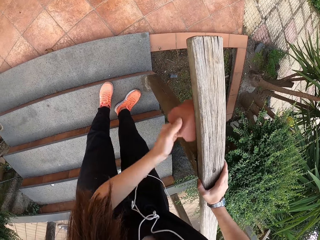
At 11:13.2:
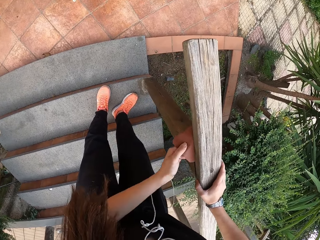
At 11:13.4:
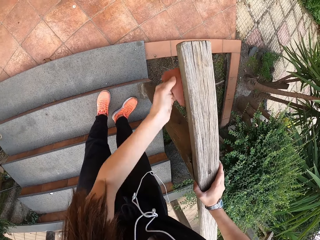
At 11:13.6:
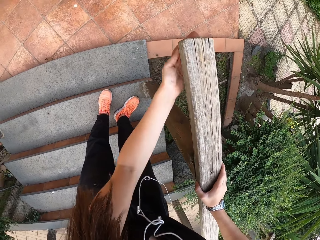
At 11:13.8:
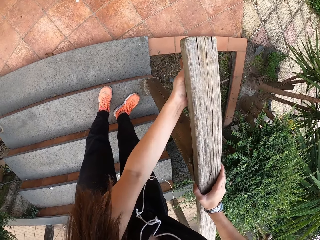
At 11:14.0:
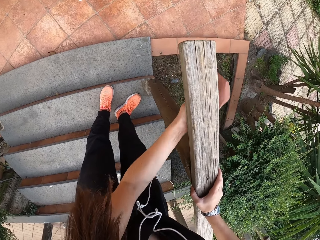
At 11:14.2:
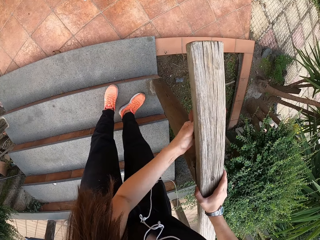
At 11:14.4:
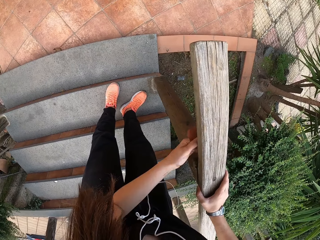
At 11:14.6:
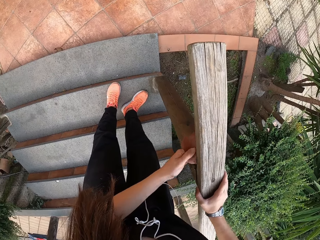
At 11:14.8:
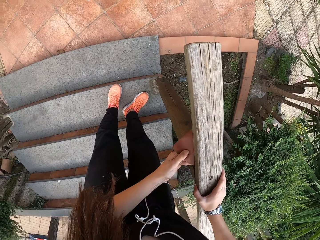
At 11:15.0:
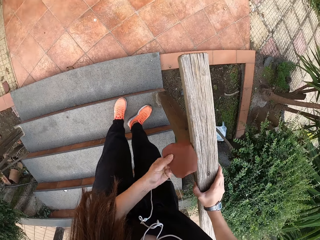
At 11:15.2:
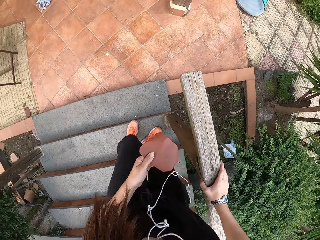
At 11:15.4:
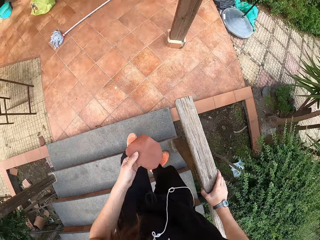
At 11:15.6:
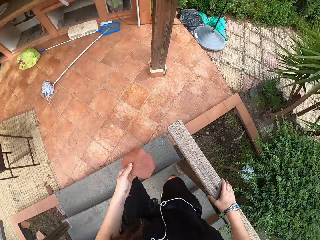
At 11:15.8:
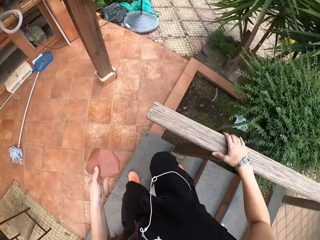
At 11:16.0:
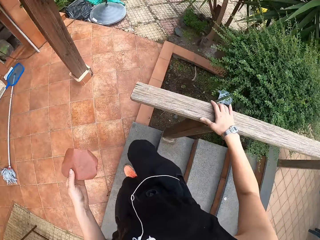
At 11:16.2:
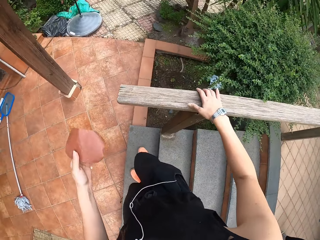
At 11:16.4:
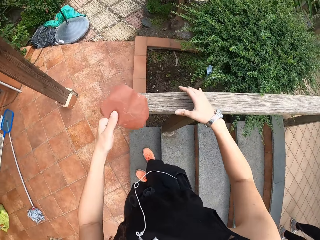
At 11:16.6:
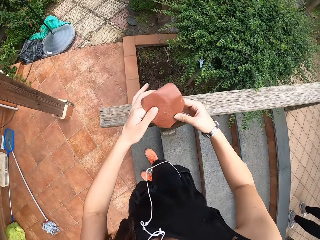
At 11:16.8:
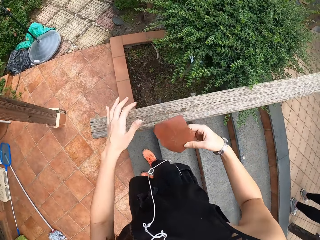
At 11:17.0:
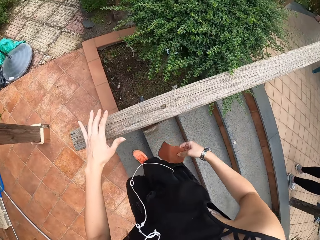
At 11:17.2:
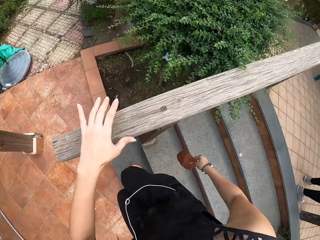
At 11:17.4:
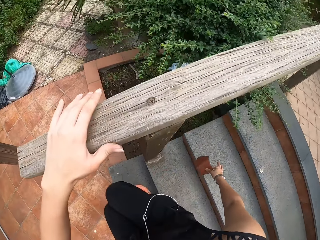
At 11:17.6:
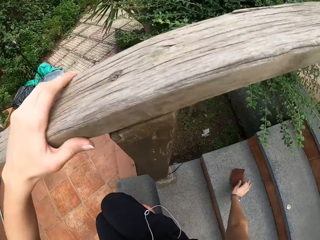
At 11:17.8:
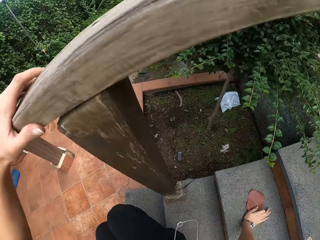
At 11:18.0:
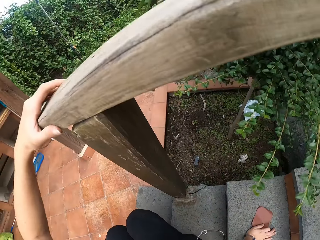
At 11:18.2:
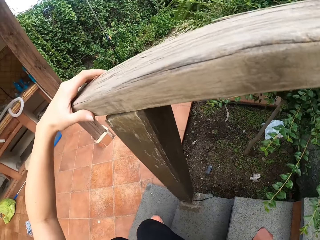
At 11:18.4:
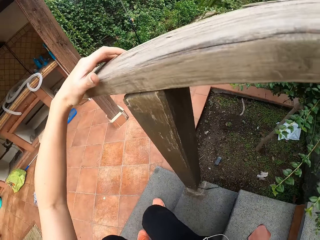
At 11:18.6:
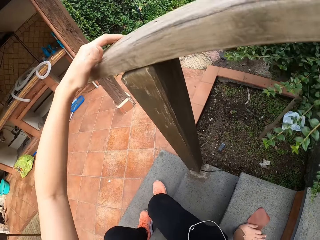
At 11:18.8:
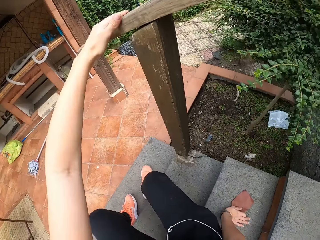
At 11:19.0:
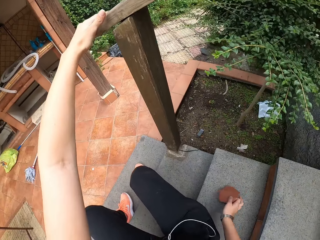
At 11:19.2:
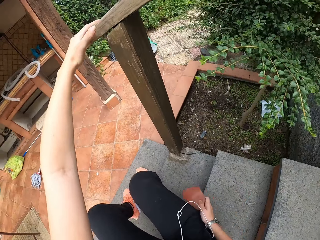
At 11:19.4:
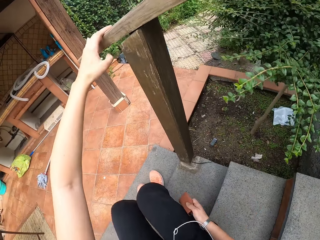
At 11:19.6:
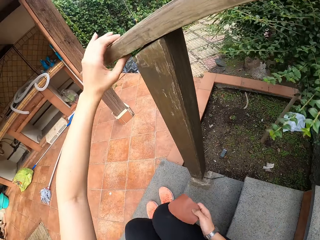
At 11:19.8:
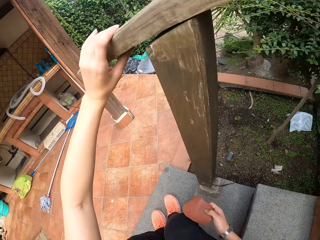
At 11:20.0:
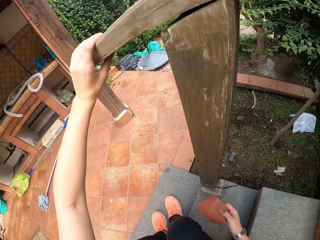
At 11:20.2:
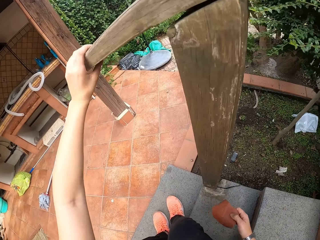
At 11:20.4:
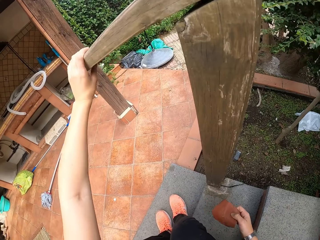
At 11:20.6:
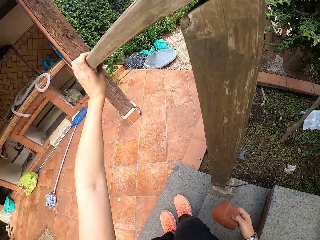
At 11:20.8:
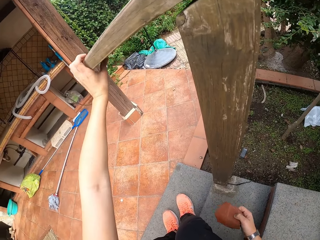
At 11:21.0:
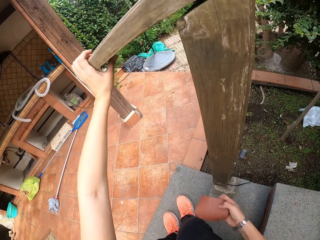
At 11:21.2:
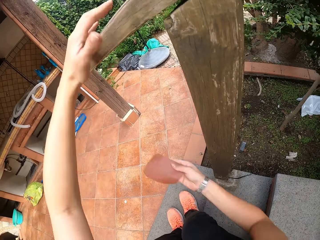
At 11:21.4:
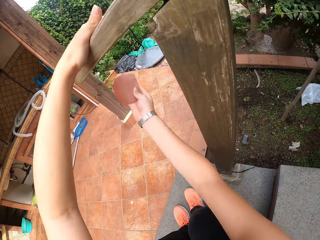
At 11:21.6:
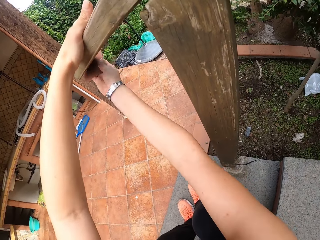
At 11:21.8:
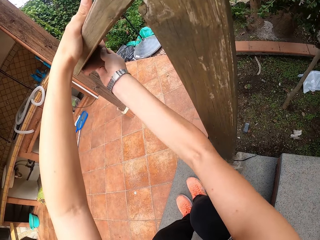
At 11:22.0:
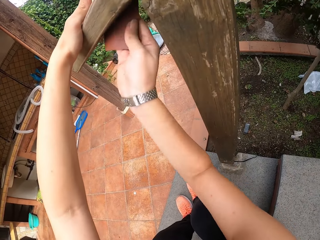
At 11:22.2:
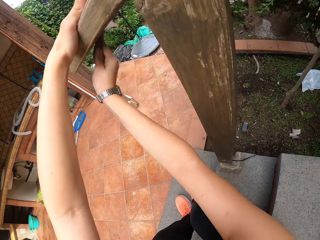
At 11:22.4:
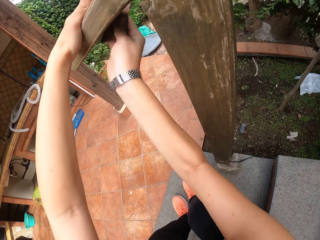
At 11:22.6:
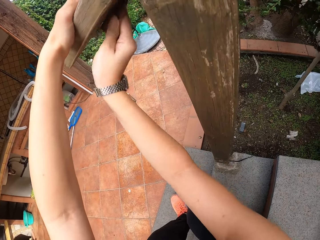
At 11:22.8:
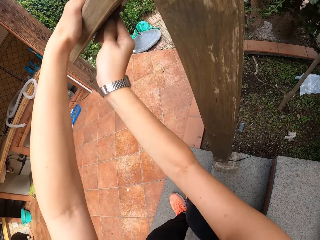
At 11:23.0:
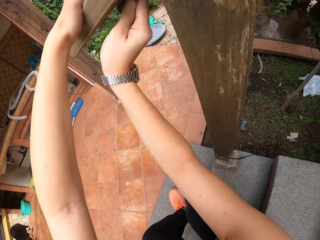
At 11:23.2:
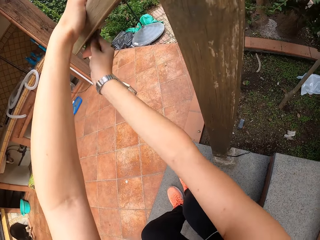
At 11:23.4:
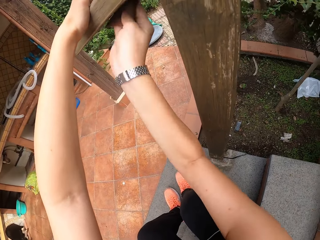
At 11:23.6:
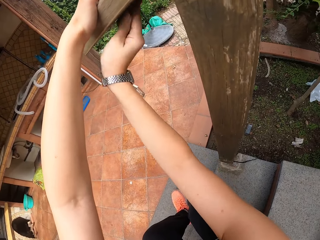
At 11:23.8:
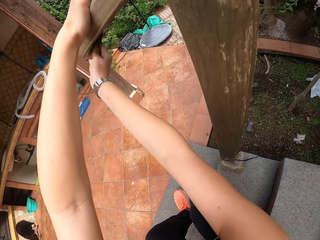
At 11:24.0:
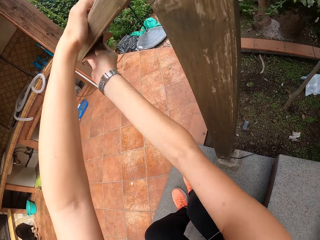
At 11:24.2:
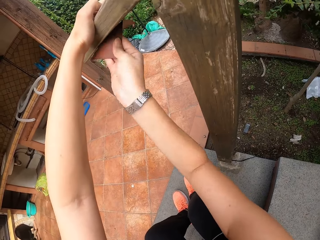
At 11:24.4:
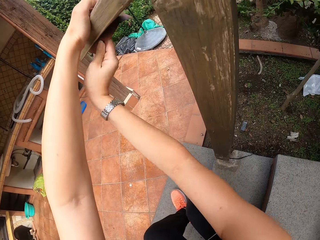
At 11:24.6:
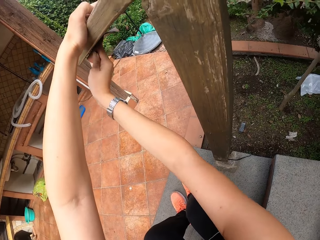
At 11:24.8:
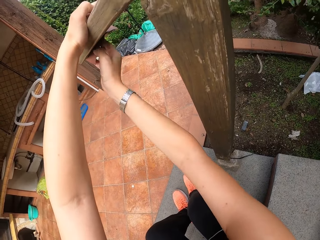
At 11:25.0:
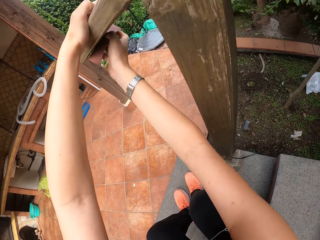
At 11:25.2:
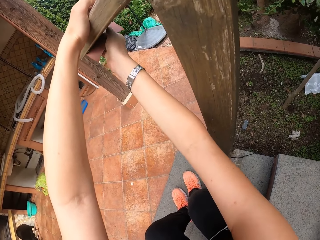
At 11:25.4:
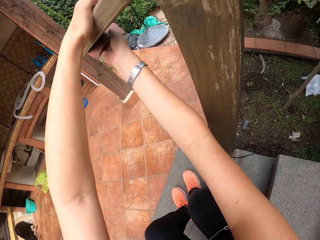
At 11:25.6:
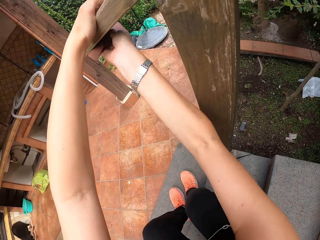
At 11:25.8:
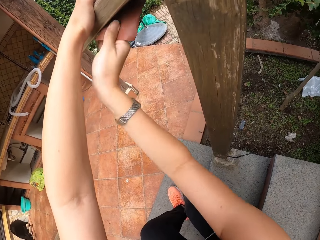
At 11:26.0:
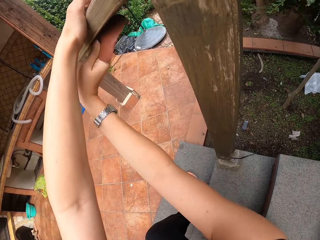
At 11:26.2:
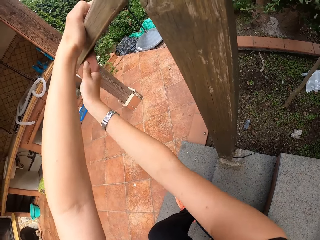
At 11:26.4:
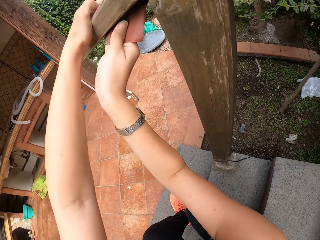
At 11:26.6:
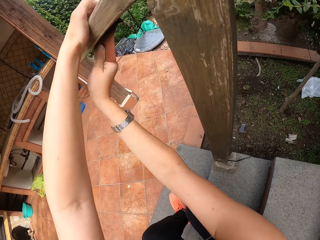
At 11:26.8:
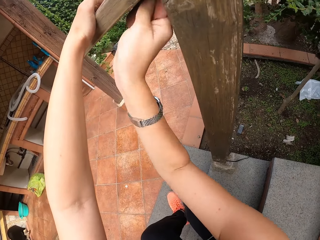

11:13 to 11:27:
The camera wearer passes the sandpaper to her right hand. She sits on the stairs. She smoothens wood with the sandpaper.

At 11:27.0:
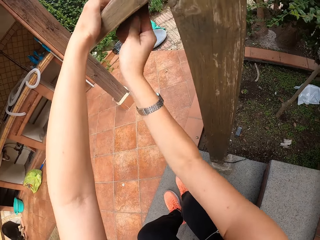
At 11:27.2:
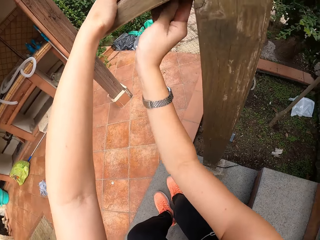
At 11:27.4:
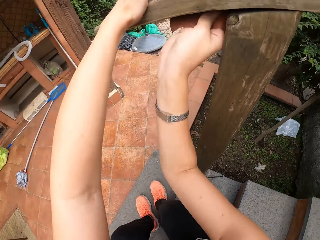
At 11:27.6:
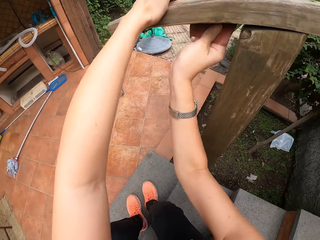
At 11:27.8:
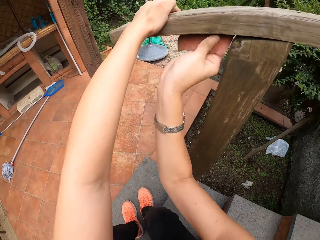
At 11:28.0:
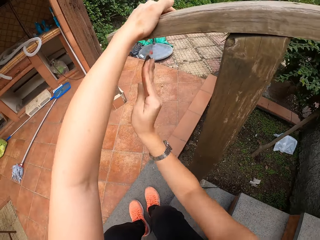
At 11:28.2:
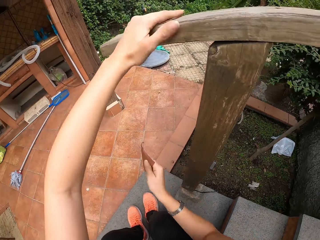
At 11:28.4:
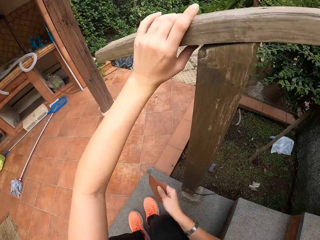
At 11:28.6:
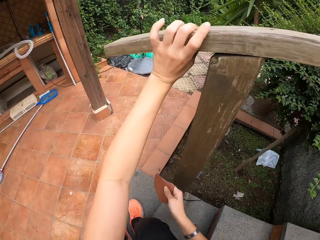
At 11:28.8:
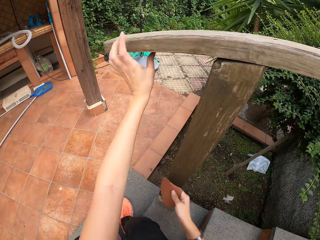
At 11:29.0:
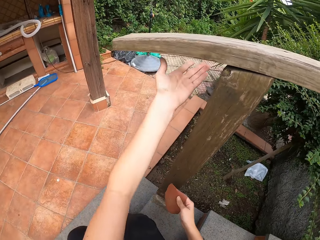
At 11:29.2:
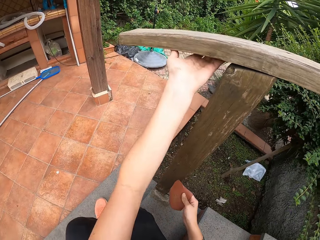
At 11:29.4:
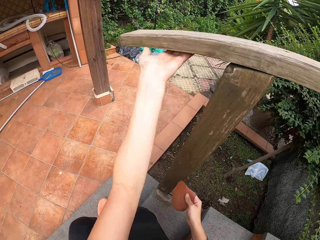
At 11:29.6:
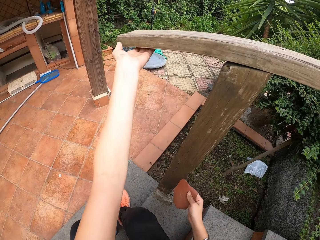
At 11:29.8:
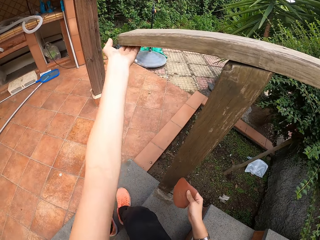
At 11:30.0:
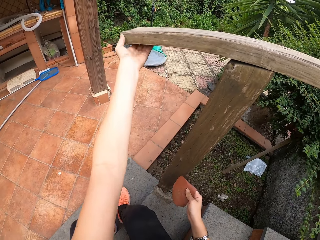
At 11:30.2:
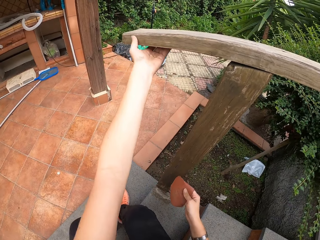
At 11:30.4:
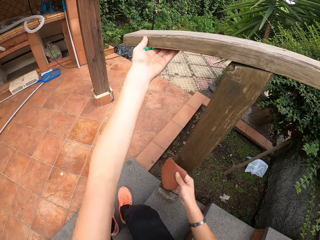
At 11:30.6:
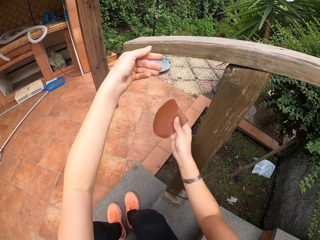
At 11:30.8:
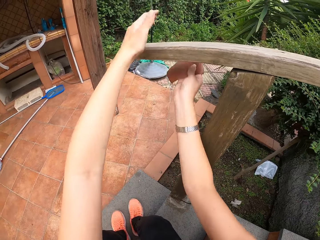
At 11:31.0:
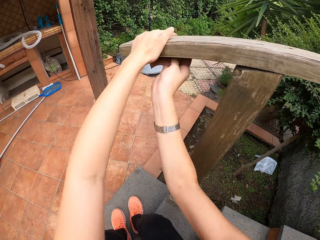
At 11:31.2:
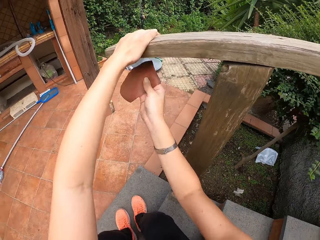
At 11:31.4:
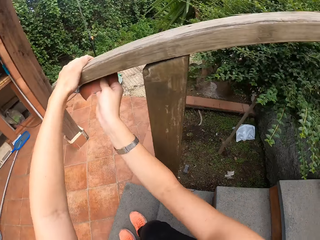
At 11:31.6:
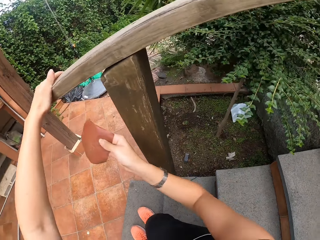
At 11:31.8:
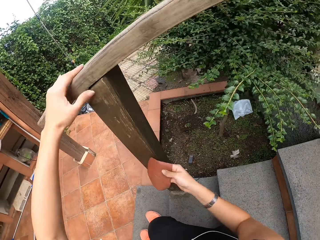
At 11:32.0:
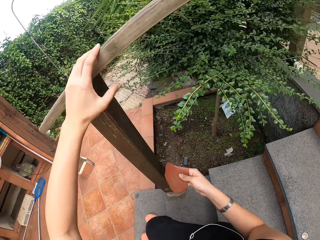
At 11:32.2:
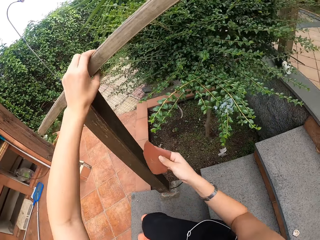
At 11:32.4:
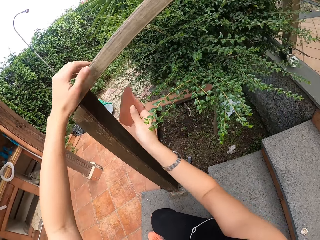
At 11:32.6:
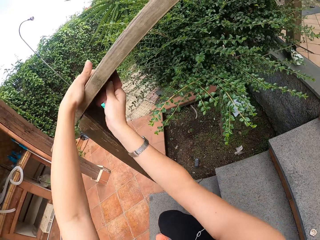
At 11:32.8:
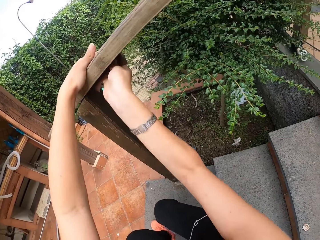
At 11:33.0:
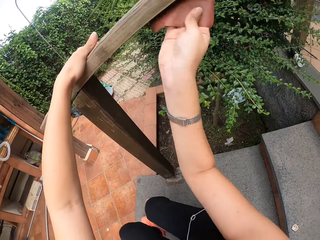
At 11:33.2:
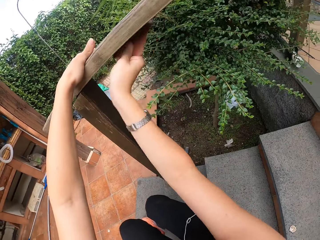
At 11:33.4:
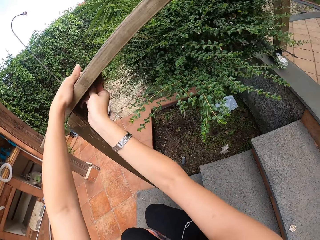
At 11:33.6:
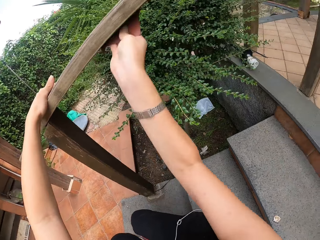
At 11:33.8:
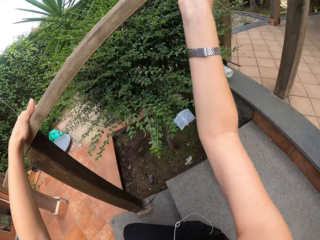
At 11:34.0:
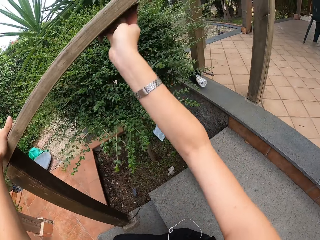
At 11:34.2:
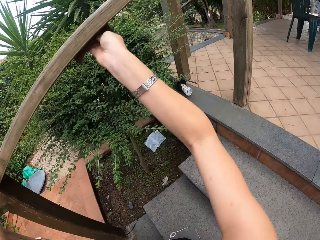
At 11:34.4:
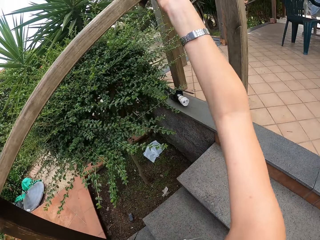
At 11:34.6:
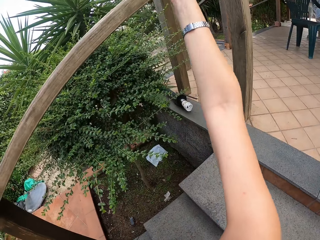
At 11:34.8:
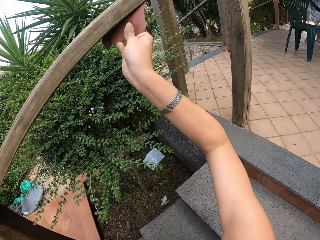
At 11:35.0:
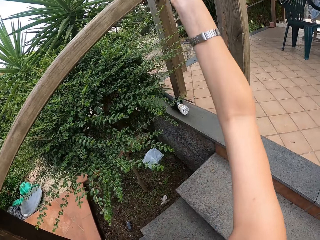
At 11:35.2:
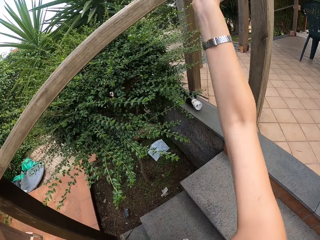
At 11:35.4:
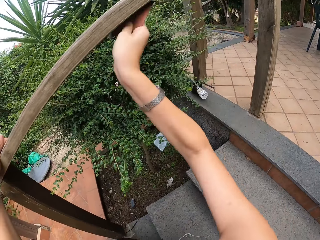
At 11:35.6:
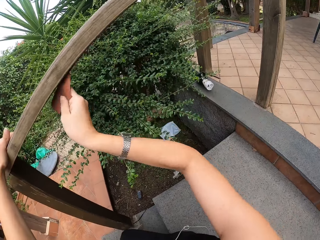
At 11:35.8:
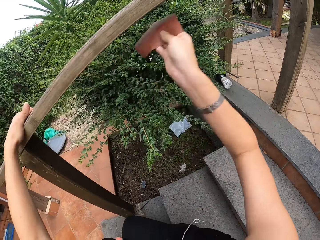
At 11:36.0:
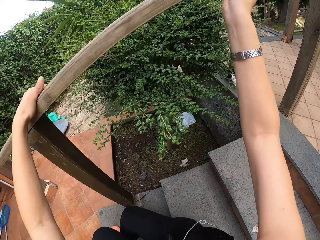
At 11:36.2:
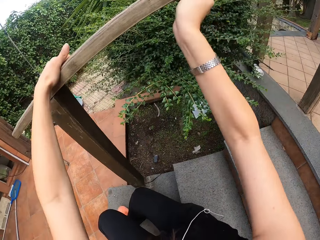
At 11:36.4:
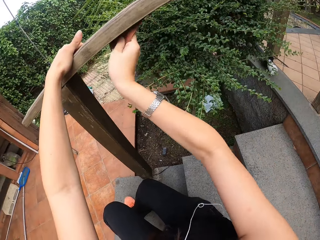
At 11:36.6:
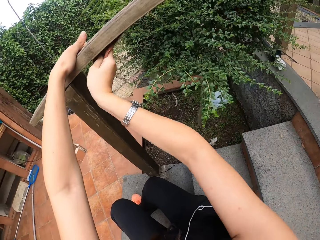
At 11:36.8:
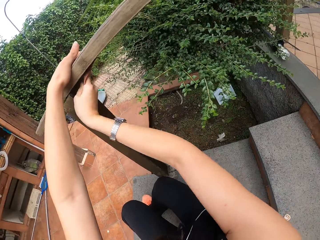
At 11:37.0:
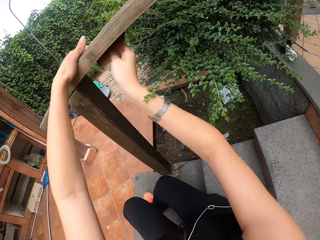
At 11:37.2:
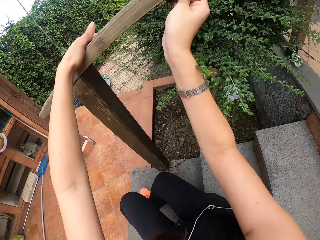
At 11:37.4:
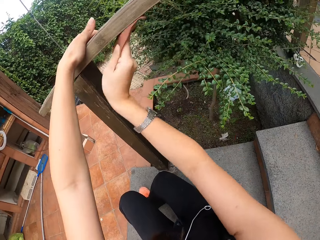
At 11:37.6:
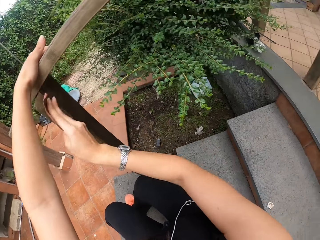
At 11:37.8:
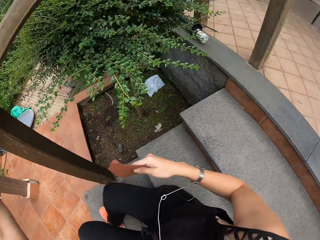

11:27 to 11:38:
The camera wearer feels the furniture texture with her left hand. She smoothens wood with her hand. She smoothens the wood with a sandpaper.
